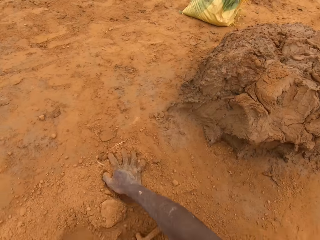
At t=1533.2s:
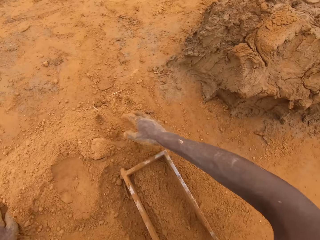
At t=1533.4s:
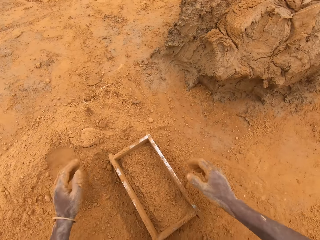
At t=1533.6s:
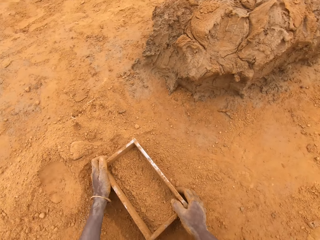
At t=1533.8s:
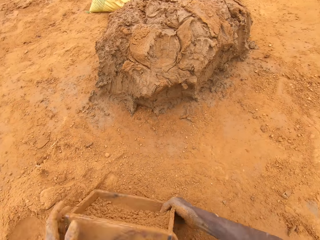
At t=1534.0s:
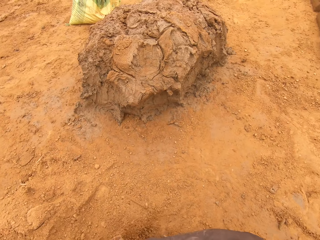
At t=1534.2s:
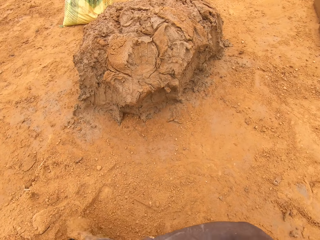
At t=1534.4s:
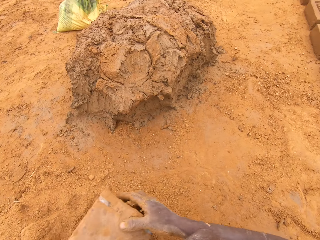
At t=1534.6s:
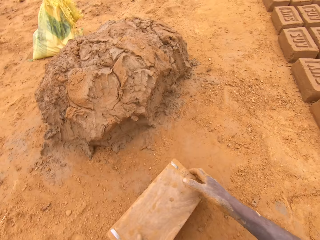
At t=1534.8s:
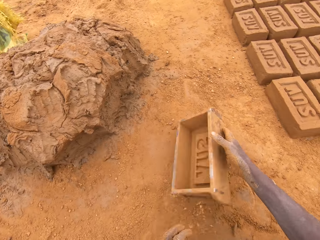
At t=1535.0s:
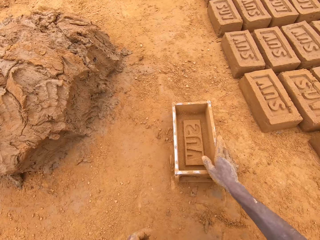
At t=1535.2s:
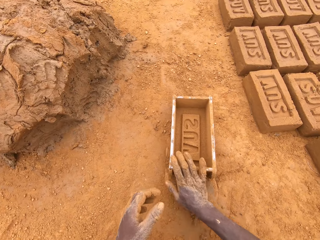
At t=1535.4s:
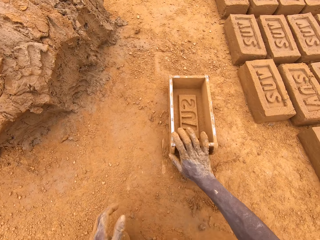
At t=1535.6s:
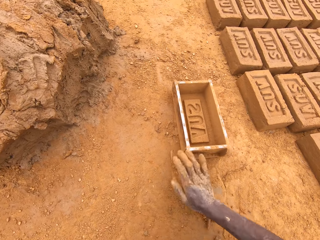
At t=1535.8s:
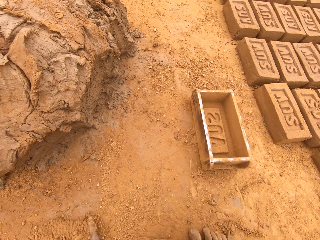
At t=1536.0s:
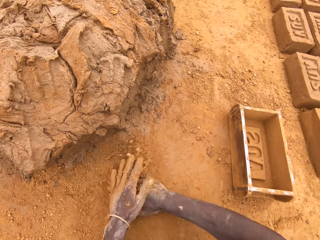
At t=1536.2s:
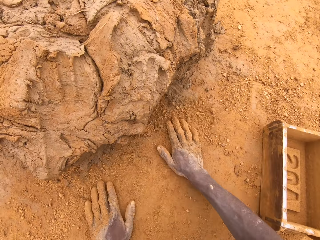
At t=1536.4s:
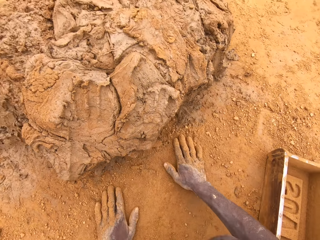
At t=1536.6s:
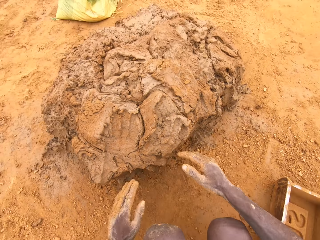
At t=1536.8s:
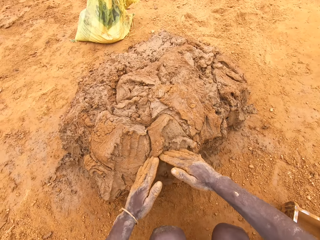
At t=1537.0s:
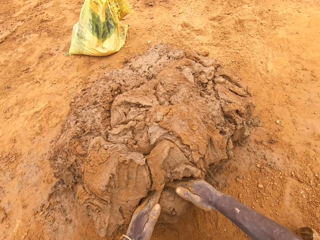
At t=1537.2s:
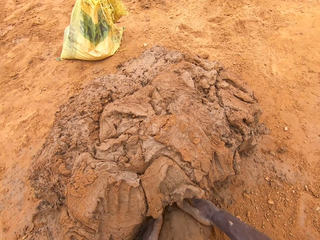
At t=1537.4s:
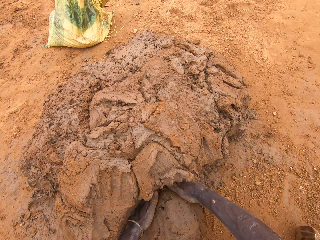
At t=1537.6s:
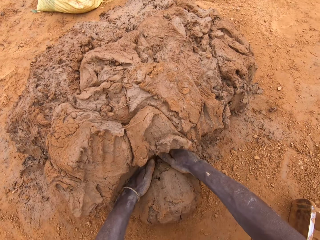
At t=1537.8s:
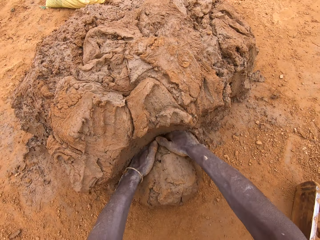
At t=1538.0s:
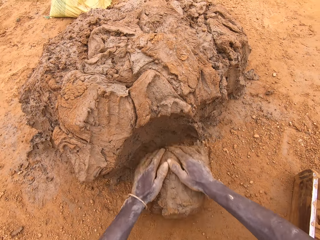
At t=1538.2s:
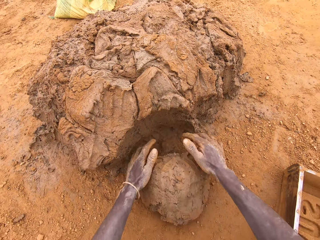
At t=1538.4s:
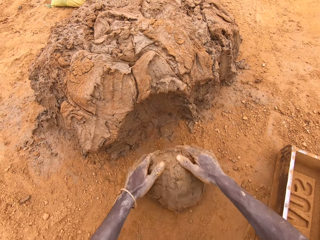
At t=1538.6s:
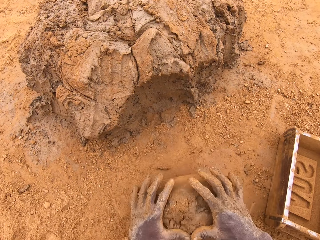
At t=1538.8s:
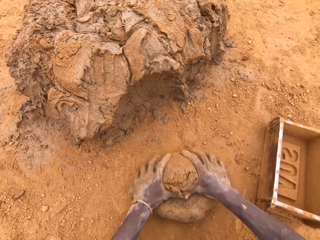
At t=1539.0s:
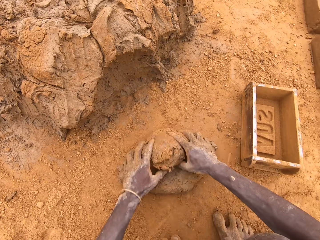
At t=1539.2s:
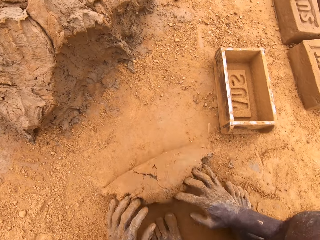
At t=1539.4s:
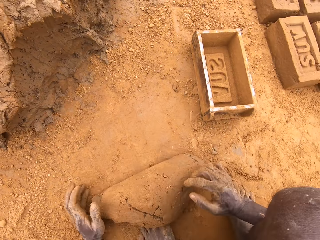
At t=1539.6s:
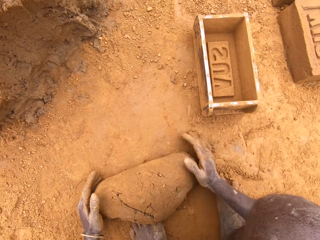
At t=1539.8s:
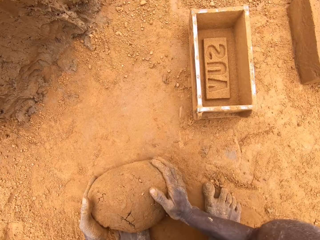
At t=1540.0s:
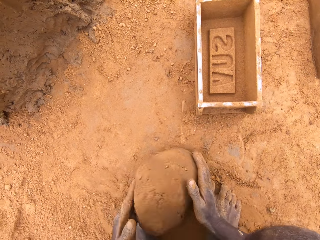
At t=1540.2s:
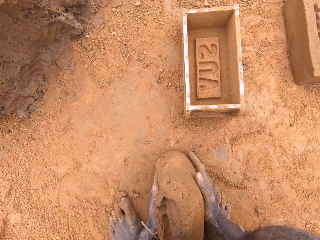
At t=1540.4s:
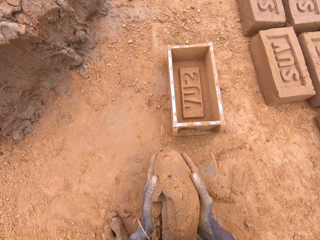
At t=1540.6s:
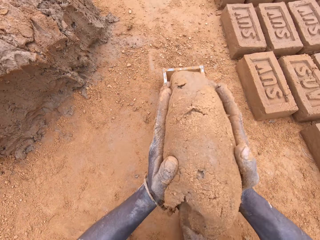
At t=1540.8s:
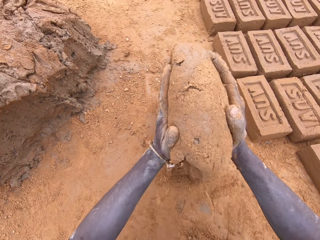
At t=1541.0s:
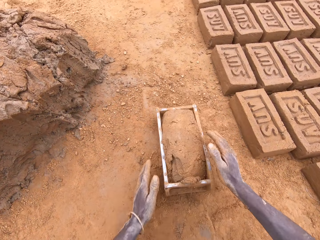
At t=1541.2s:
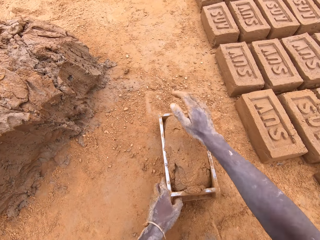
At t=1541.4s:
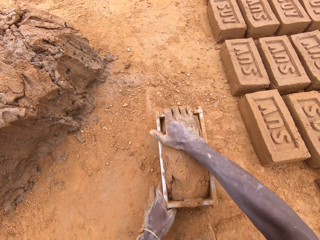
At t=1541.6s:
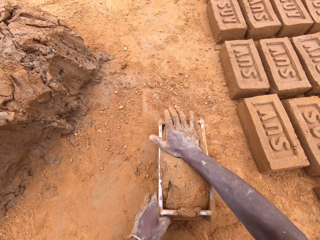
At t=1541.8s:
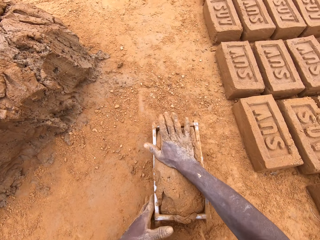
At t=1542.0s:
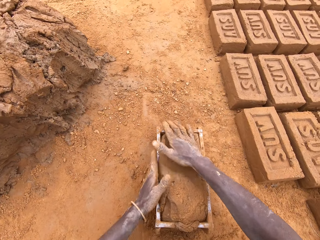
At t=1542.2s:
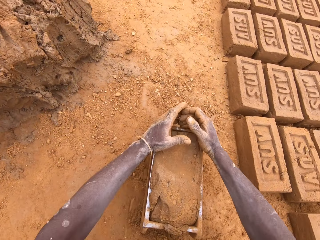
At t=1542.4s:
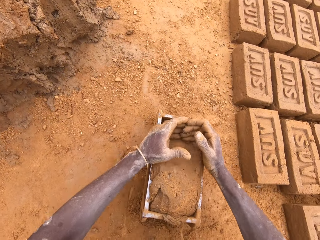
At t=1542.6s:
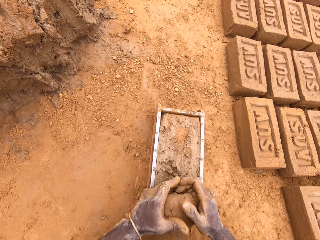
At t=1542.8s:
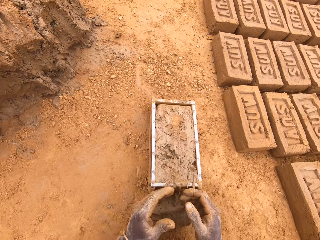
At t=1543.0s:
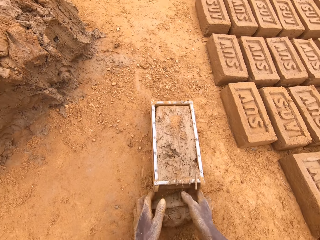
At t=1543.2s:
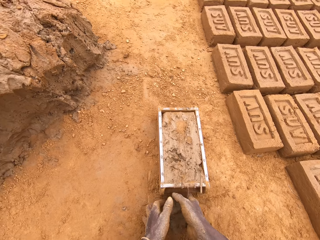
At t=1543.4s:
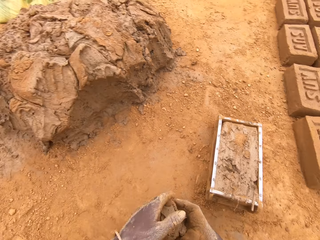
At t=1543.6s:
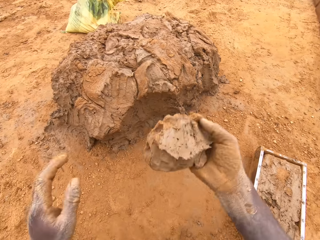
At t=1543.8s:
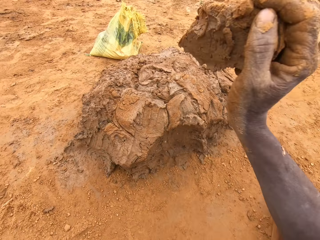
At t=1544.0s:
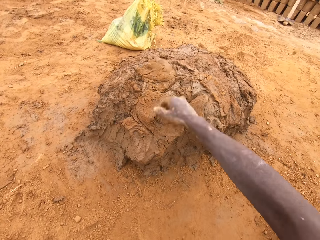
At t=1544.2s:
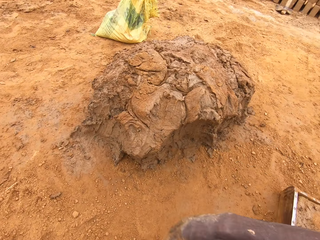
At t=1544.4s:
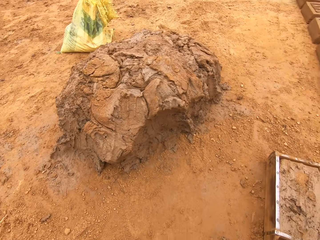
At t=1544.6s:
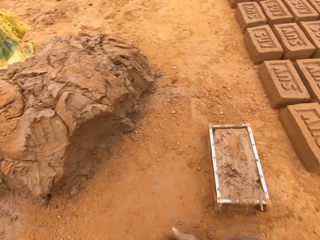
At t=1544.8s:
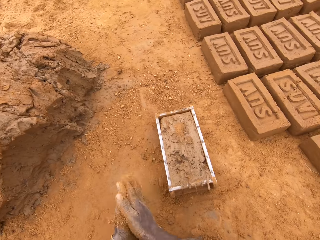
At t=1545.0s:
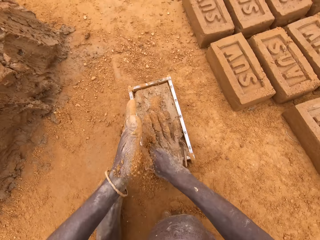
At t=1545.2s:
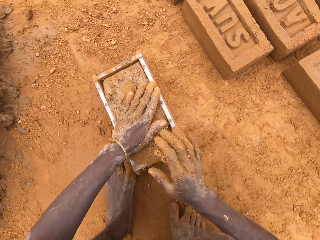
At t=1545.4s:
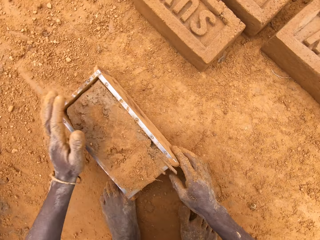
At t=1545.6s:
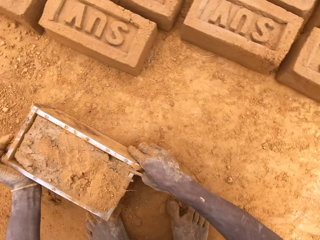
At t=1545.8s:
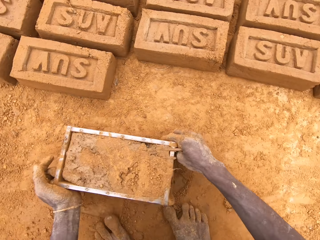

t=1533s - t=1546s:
The camera wearer pours sand from a brick mould. They move the box. They rub their hands on the ground. They cut mud on a heap of mud. They scoop clay with the hands. They mould the mud on the ground. They put the mud in the brick mould. They move the box. They level the clay in the box. They cut the mud in the brick mould. They throw the mud on the heap of mud.

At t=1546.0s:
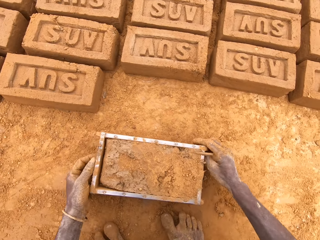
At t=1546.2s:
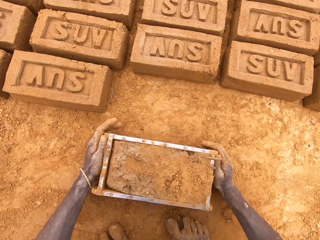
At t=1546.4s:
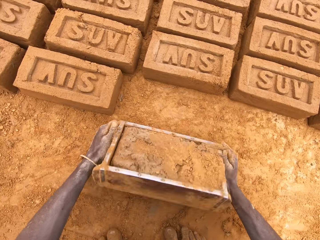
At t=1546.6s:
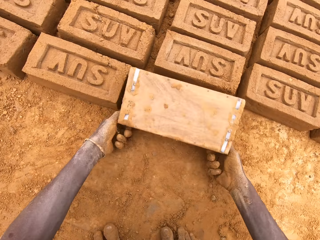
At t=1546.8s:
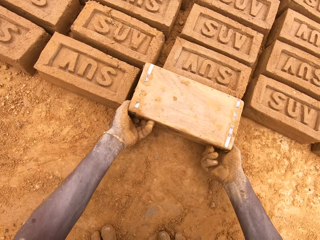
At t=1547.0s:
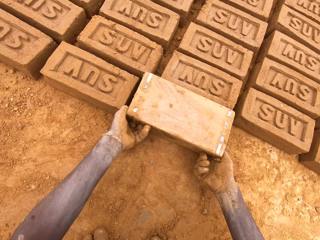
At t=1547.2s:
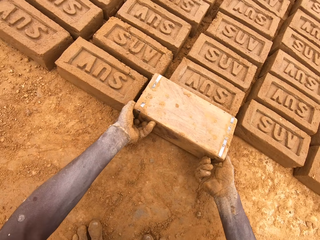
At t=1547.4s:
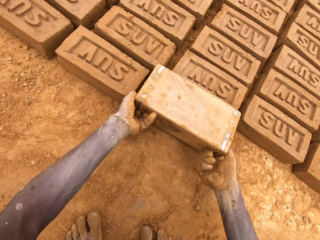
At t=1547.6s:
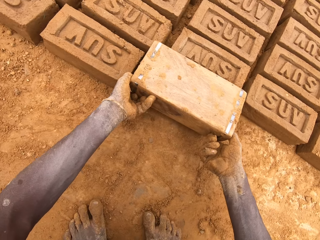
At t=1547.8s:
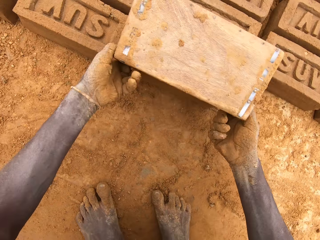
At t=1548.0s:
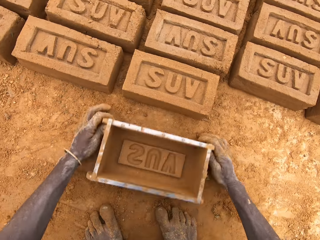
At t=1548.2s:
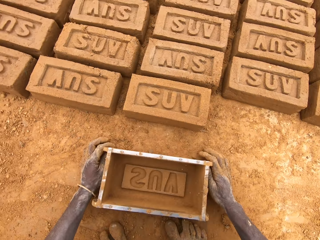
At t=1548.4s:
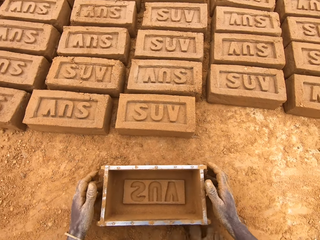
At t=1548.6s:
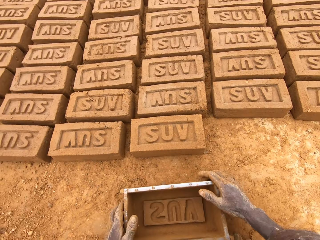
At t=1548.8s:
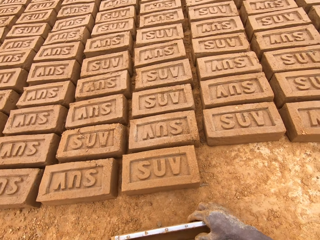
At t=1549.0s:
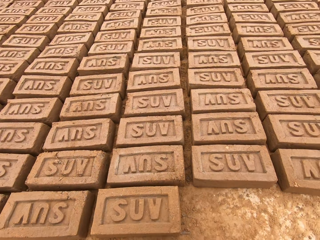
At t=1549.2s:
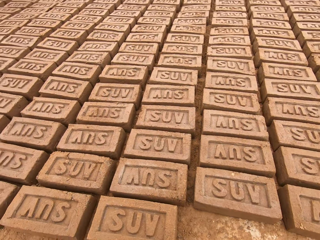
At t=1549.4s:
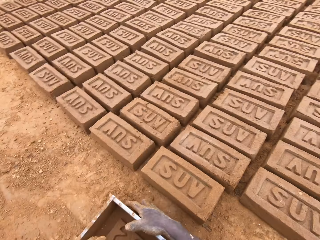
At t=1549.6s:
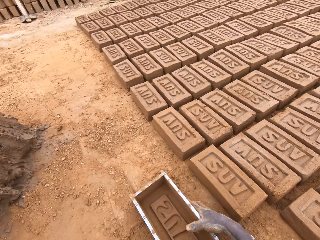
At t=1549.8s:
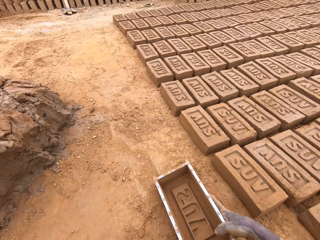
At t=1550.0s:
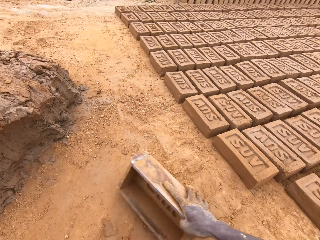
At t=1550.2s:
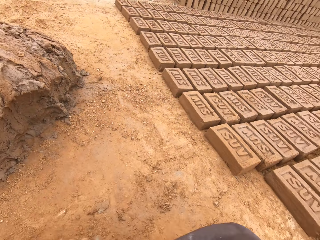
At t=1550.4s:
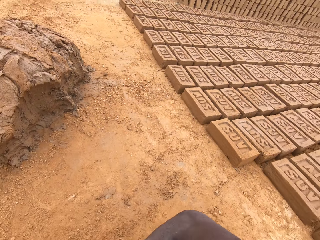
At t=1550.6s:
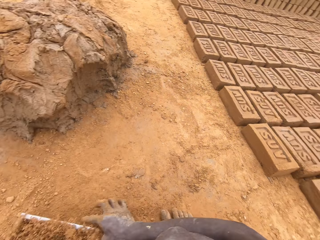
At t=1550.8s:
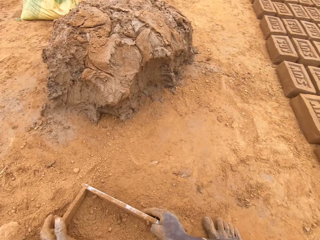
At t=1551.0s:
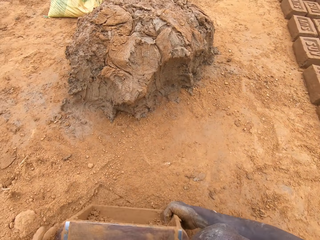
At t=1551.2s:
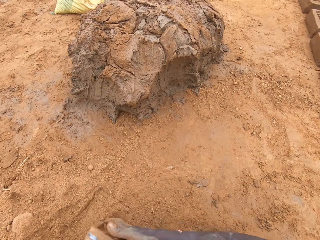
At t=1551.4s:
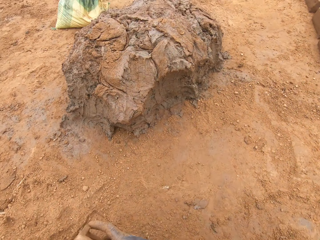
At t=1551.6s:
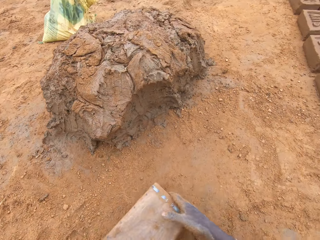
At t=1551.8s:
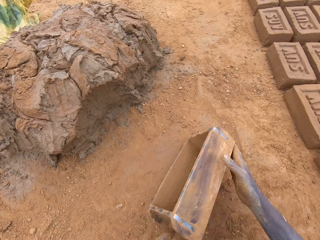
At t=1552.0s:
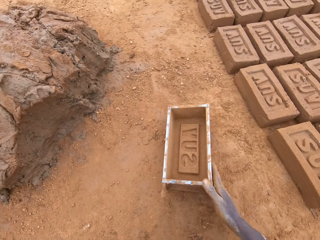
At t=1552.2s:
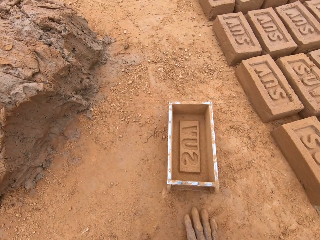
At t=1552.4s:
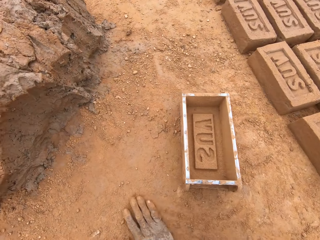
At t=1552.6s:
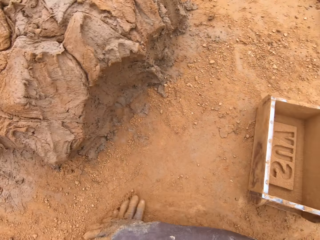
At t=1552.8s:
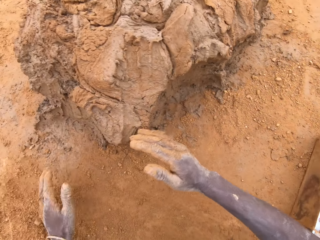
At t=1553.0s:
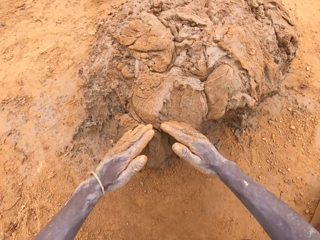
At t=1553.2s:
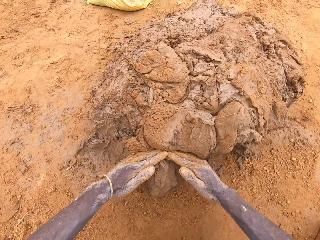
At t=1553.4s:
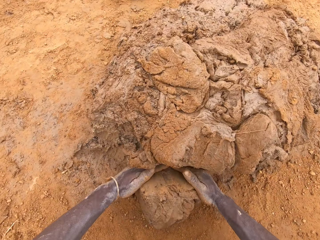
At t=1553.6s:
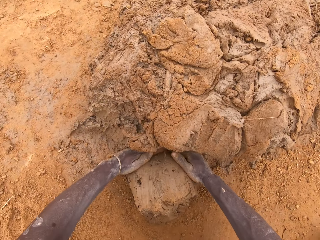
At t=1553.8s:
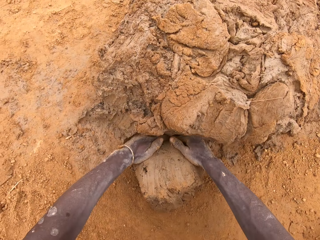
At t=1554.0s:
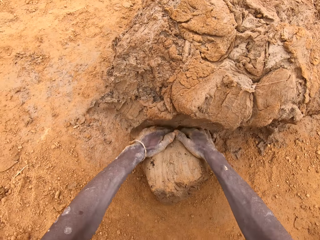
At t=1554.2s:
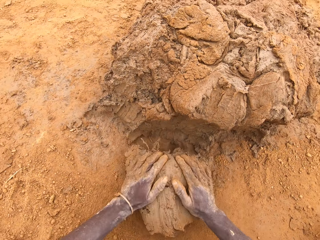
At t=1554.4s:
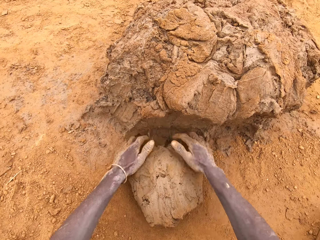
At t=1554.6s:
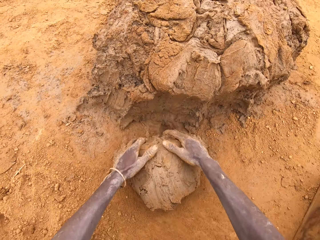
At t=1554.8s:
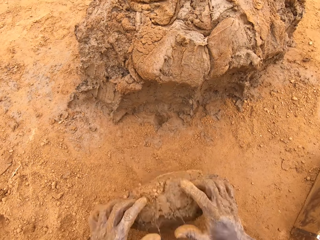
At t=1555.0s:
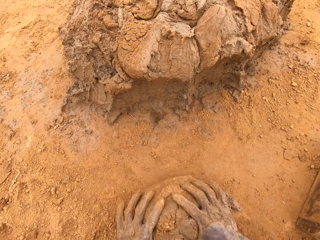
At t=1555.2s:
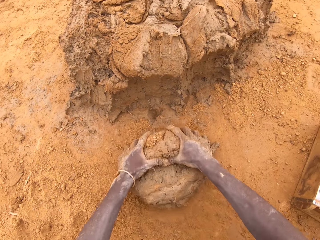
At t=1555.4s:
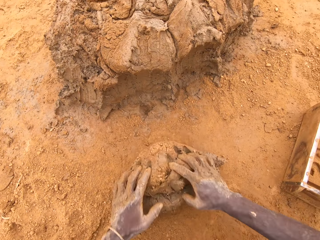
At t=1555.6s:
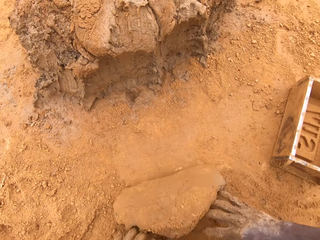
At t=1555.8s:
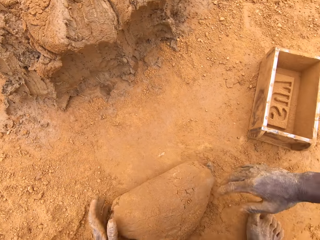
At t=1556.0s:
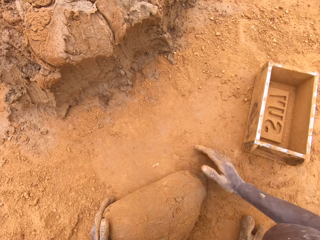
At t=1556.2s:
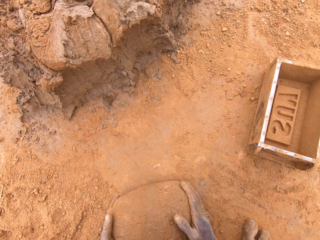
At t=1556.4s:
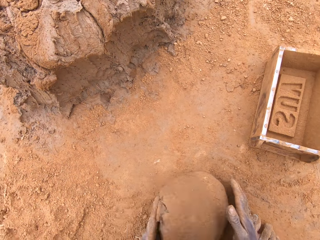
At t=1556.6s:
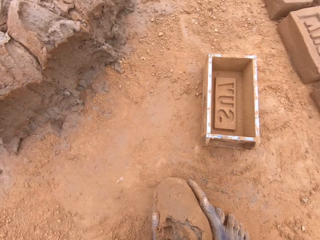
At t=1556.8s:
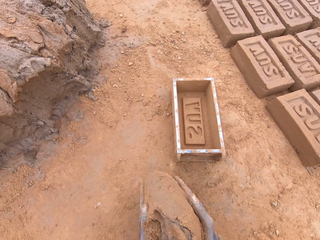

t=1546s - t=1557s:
The camera wearer moves the box. They put a brick on the ground from a brick mould. They invert the box. They pull the box. They move the box. They put sand in the brick mould. They pour the sand from the brick mould. They rub their hands on the ground. They scoop clay with the hands. They cut mud on a heap of mud. They mould the mud on the ground.
